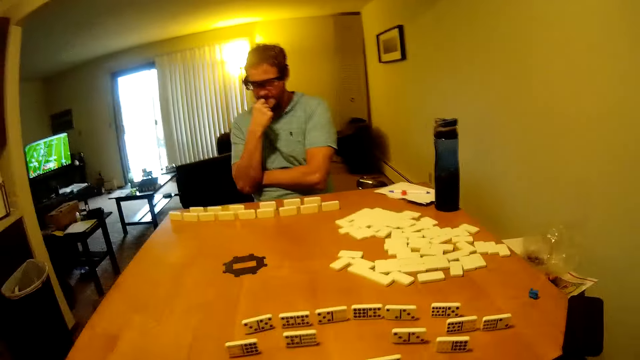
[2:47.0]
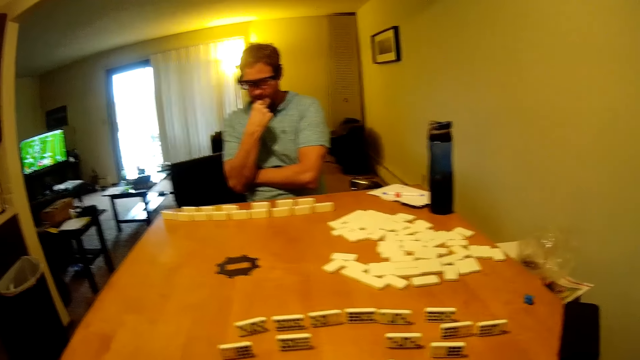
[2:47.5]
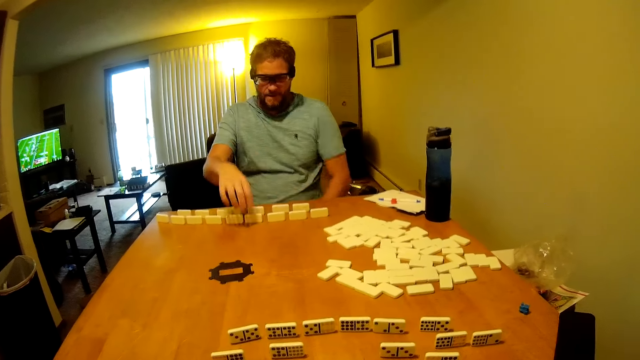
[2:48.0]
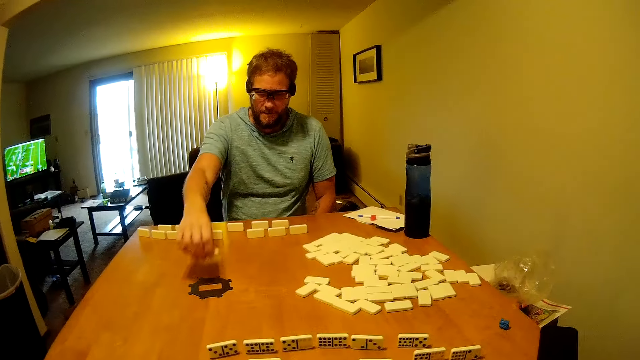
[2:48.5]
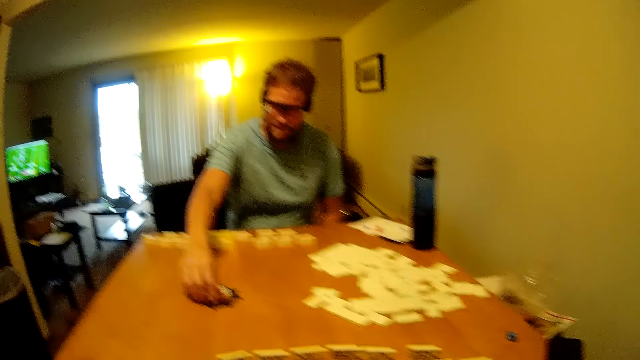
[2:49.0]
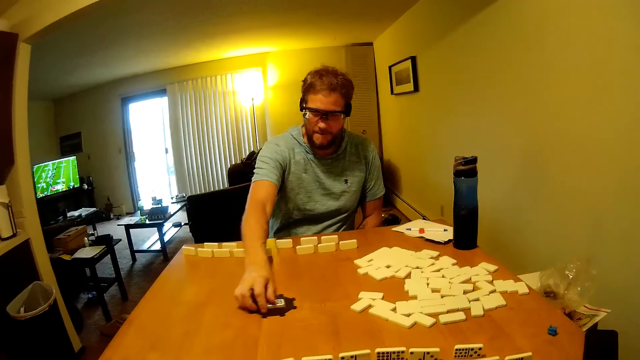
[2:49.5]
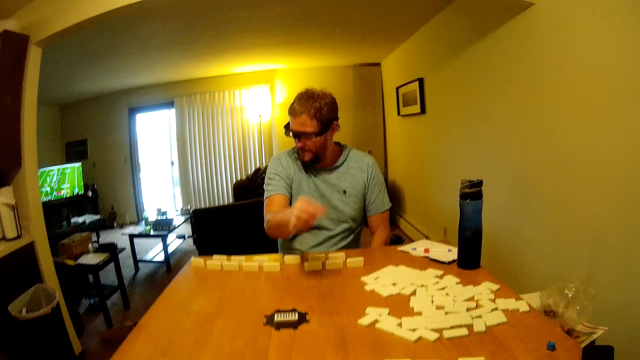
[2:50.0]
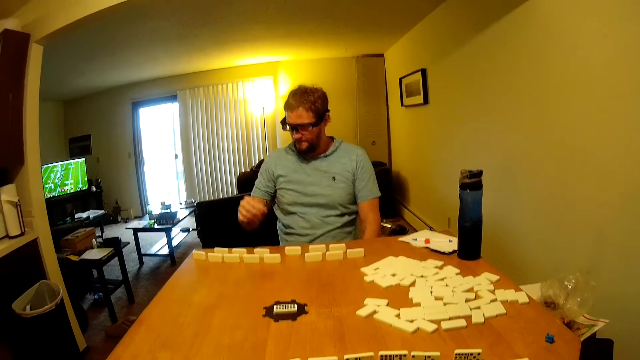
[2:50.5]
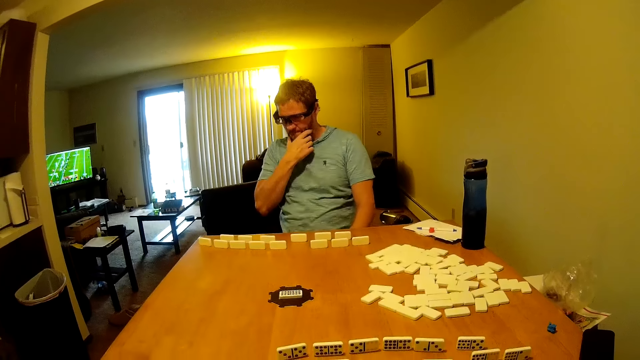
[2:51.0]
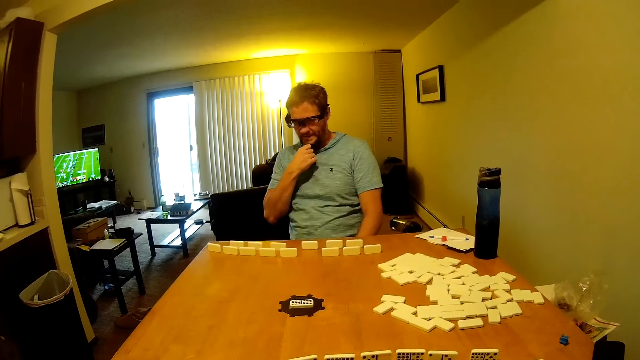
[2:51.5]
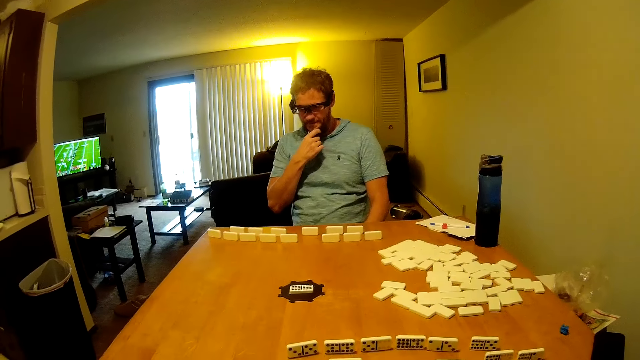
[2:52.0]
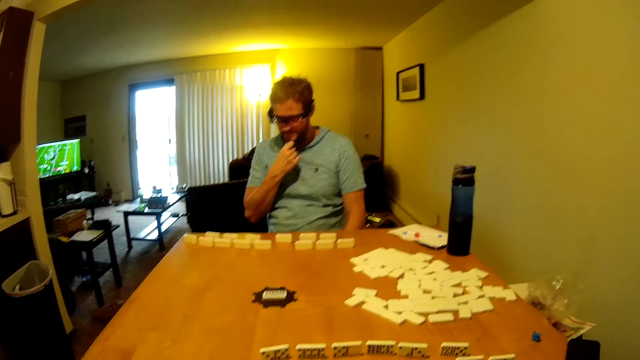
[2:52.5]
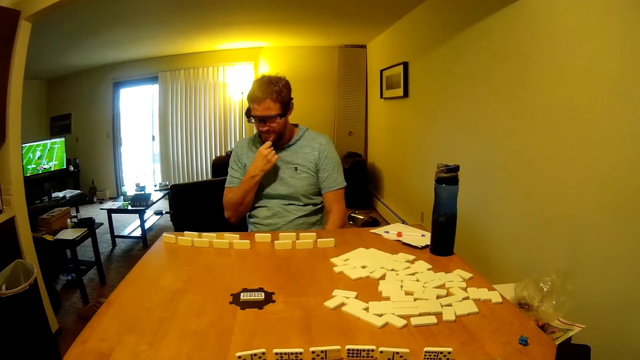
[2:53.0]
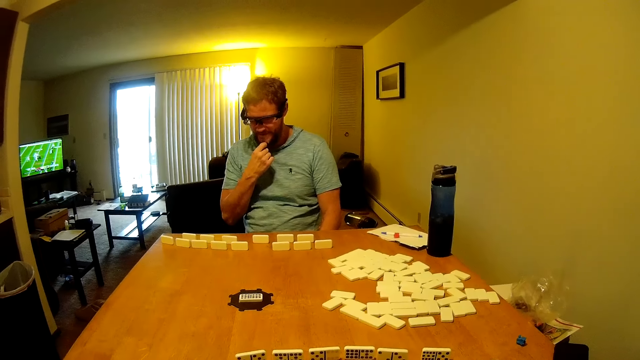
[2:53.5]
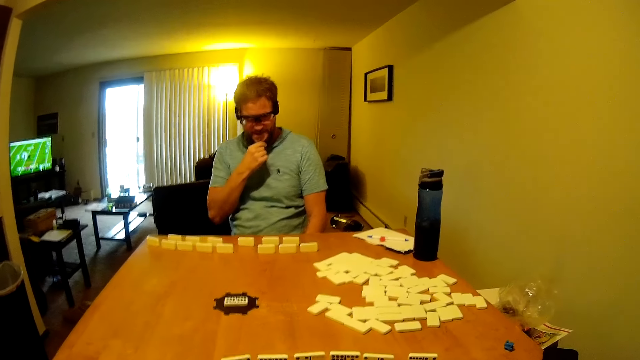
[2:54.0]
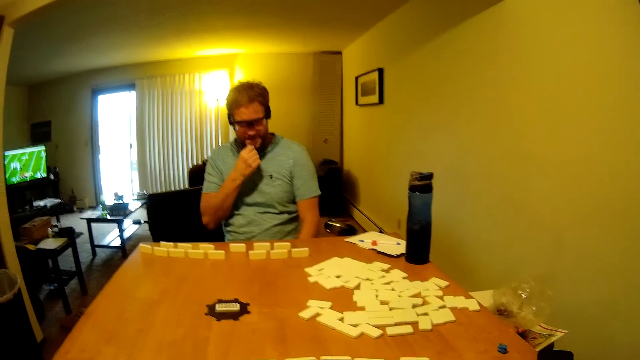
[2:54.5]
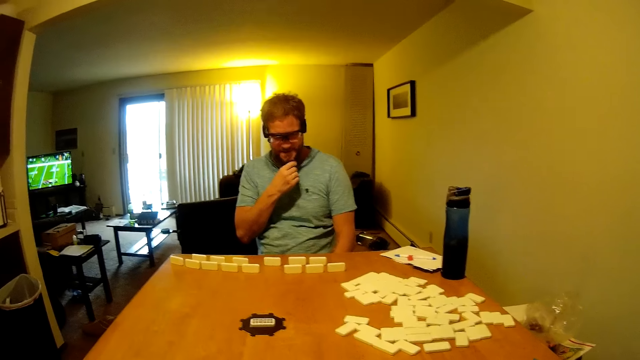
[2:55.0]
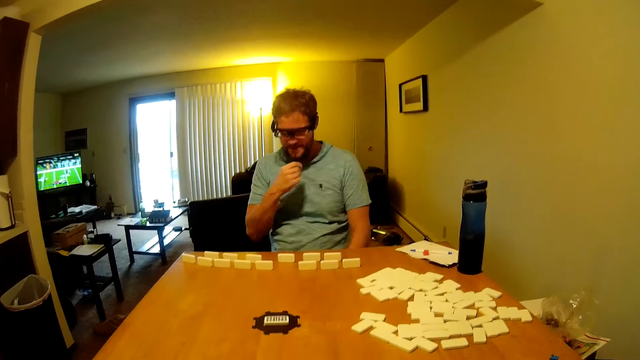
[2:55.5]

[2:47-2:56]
A man picks a domino from the table. The man moves the domino, places the domino in something, holds his chin and looks around the table.

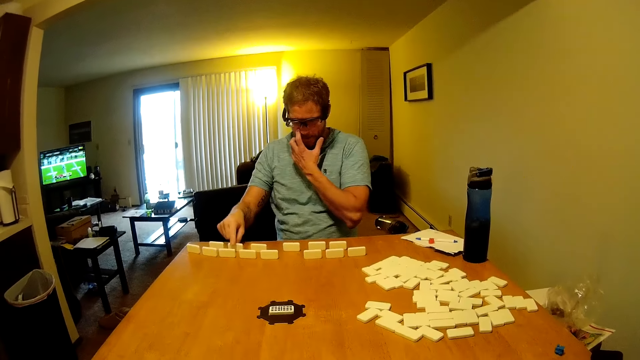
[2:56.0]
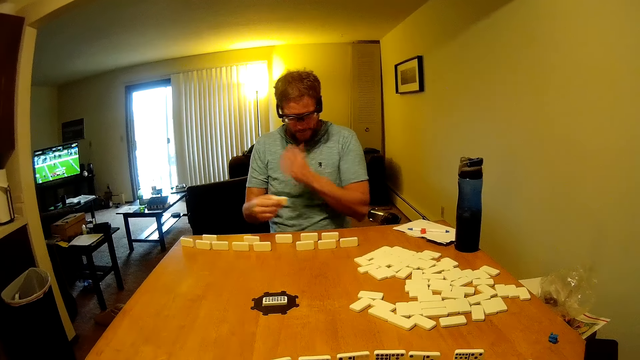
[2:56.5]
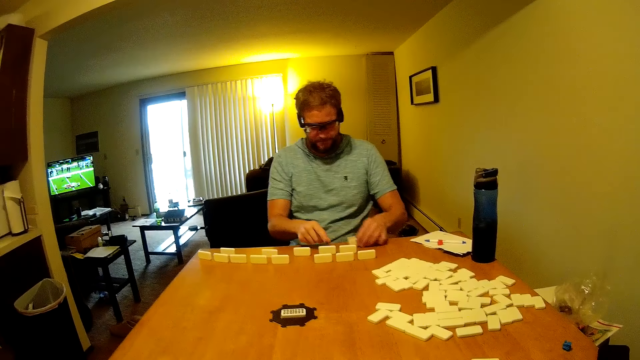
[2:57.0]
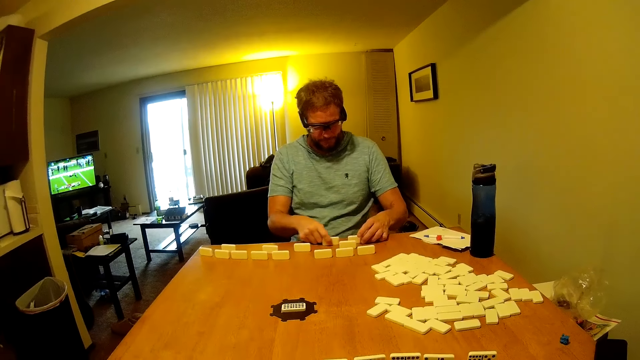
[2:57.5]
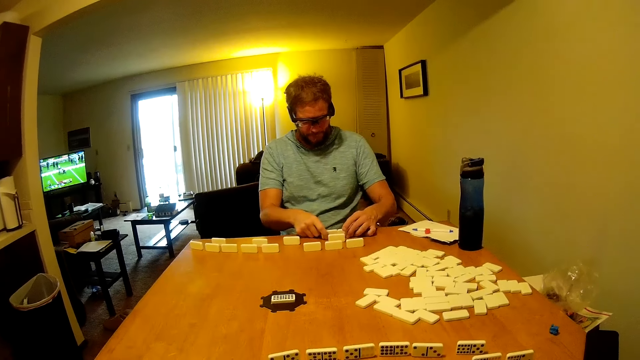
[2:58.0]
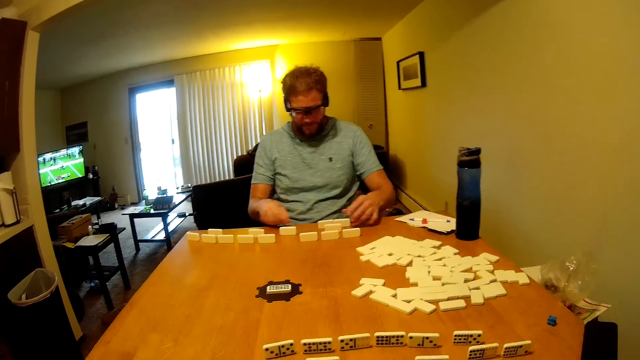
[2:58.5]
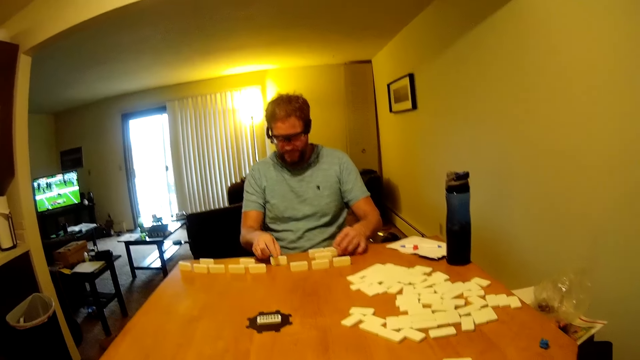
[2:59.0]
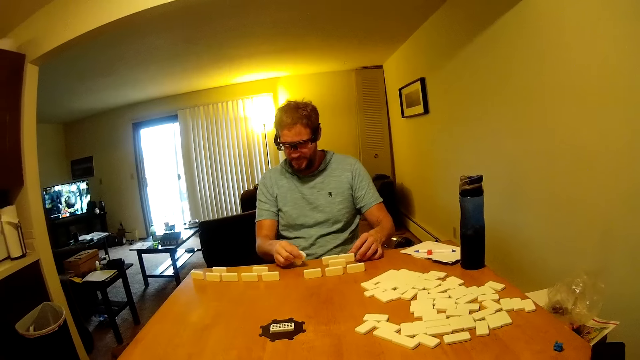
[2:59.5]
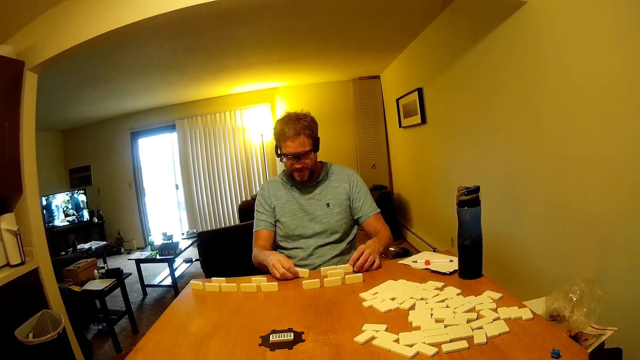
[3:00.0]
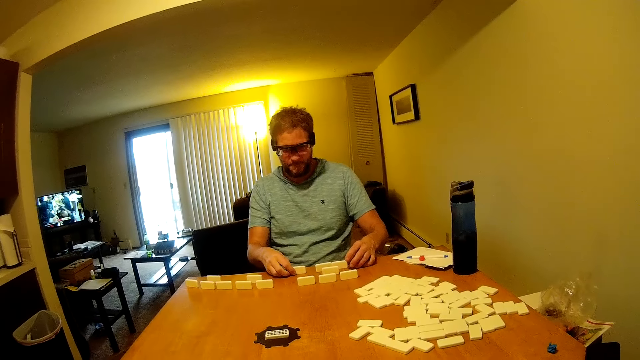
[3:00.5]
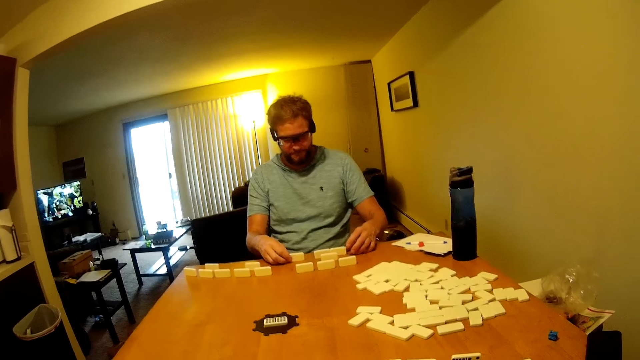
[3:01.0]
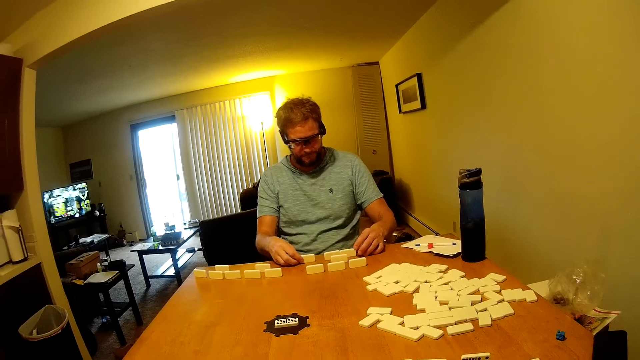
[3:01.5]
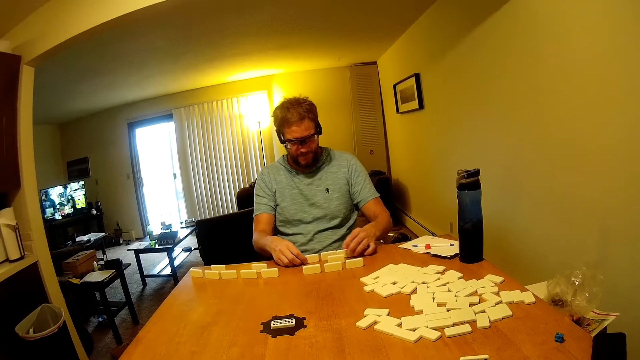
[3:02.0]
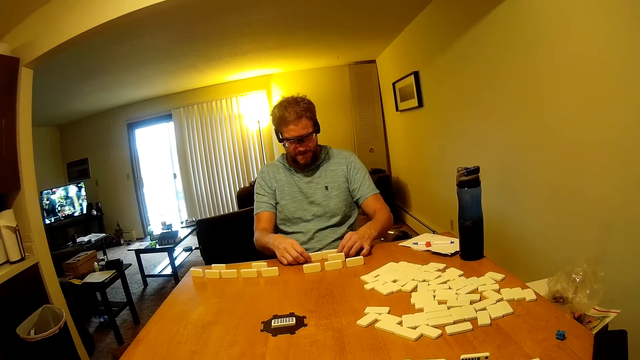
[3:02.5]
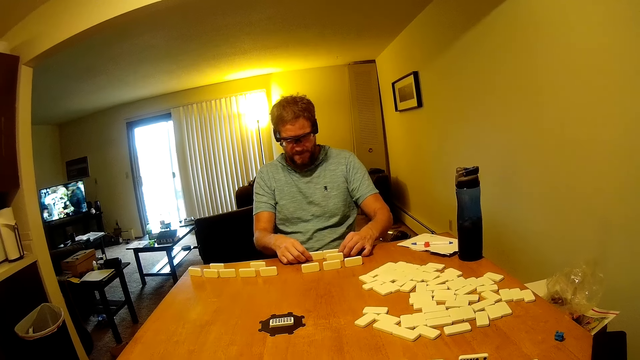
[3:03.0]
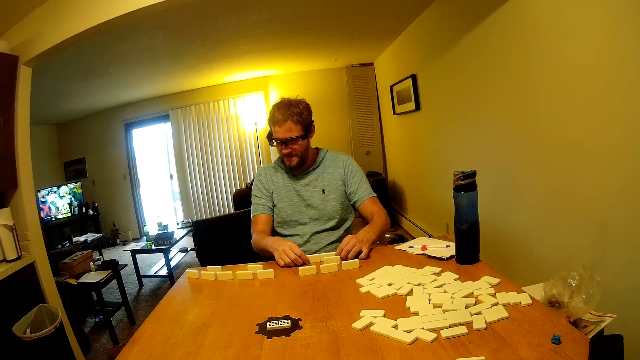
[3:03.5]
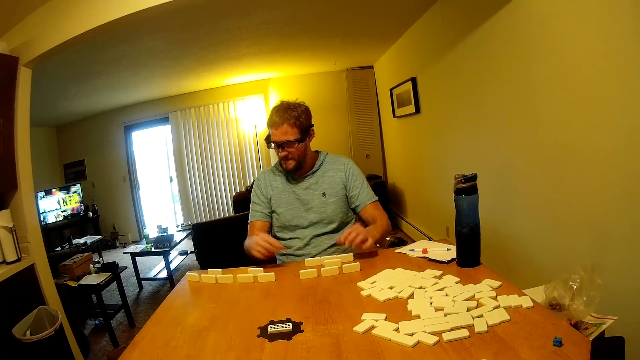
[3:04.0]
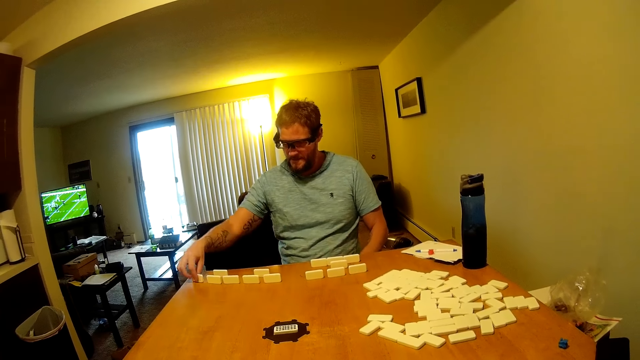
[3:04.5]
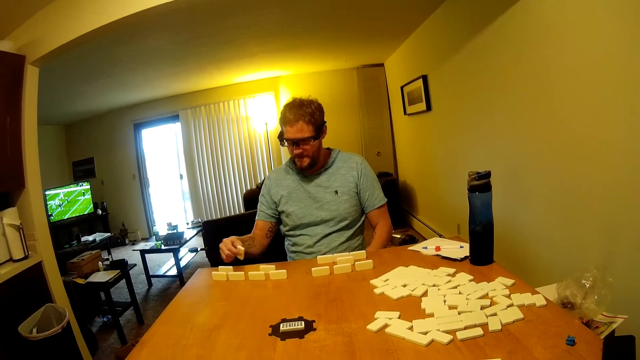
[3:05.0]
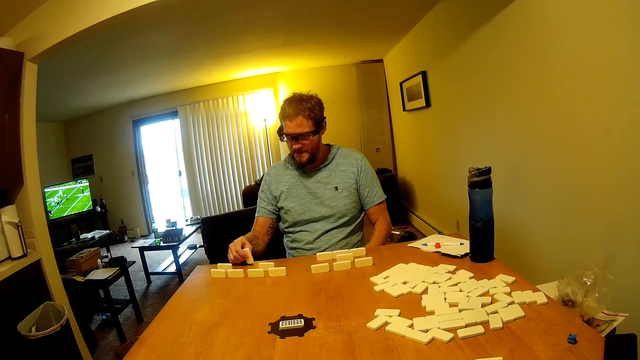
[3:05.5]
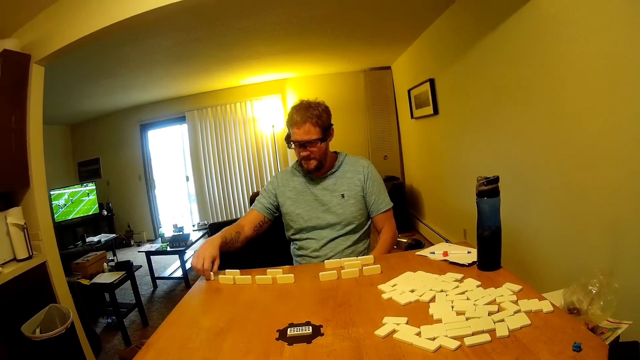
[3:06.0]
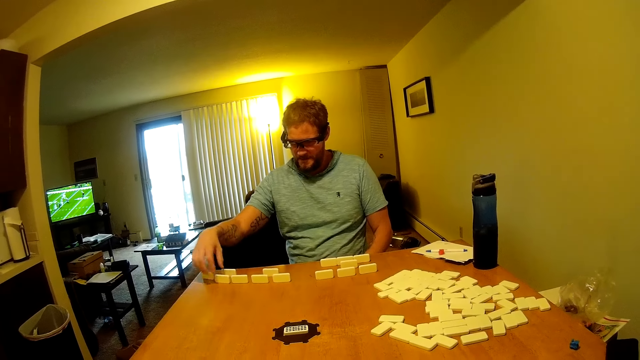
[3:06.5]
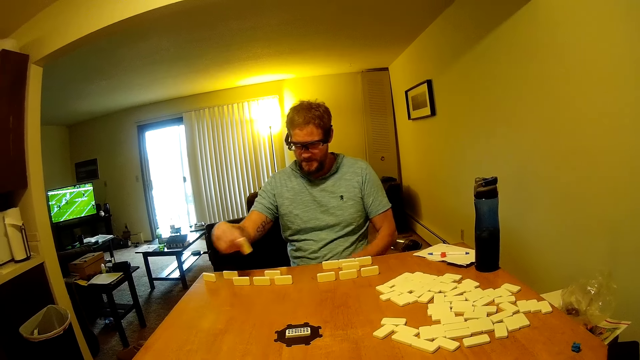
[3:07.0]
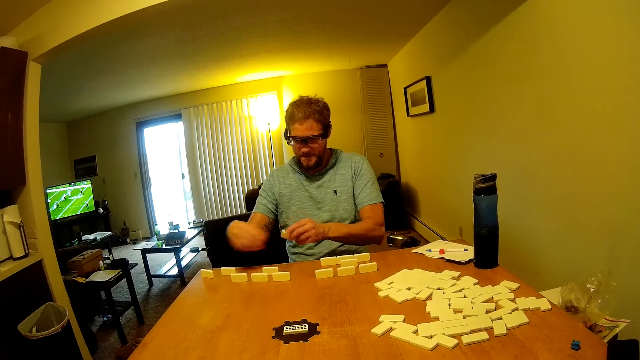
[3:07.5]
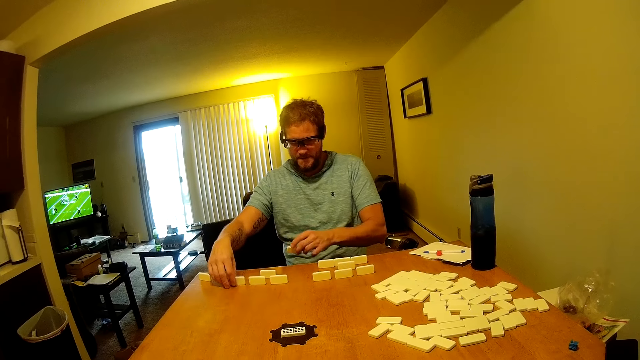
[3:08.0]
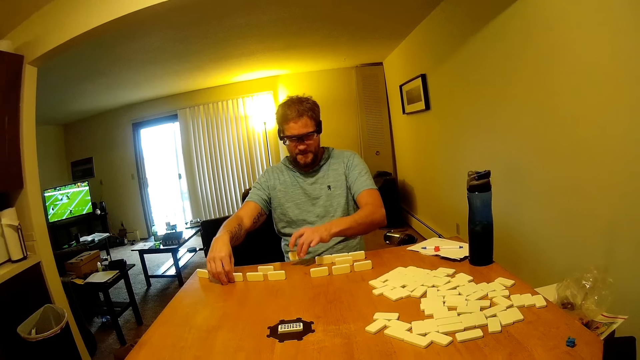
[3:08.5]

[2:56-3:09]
A man arranges the dominoes on the table. The man picks a domino from the table, holds the domino with his left hand, places the domino on the table, moves a domino on the table and puts the dominoes together. The man picks a domino from the table, places the domino on the table and puts the dominoes together. The man picks a domino from the table and places the domino on the table. The man picks a domino from the table and places the domino on the table. The man picks a domino from the table and holds the domino with his left hand.
